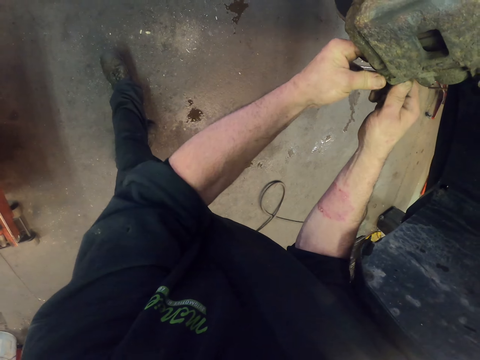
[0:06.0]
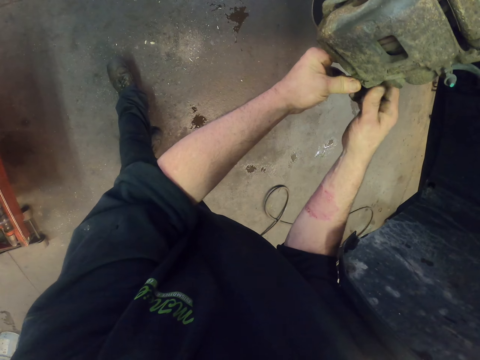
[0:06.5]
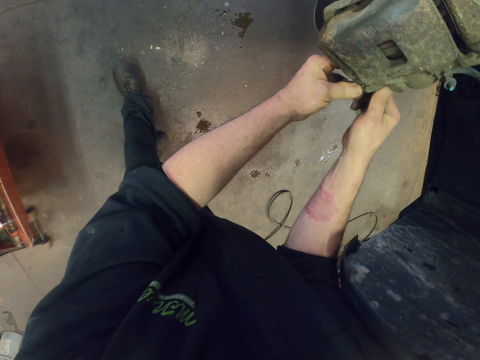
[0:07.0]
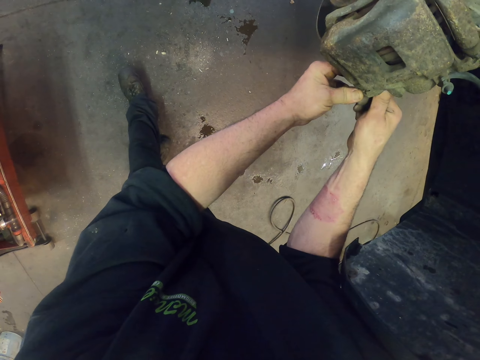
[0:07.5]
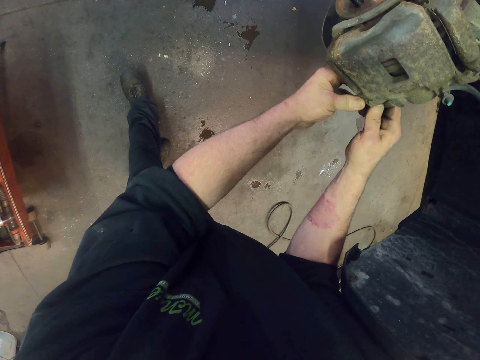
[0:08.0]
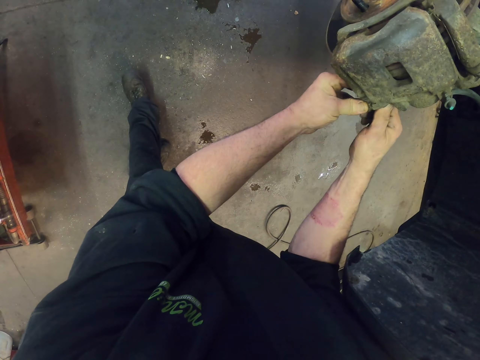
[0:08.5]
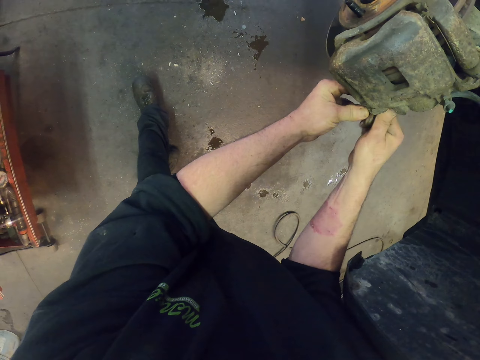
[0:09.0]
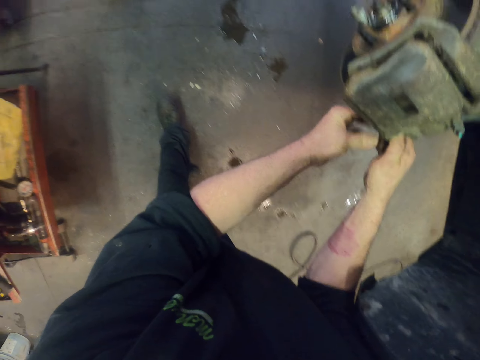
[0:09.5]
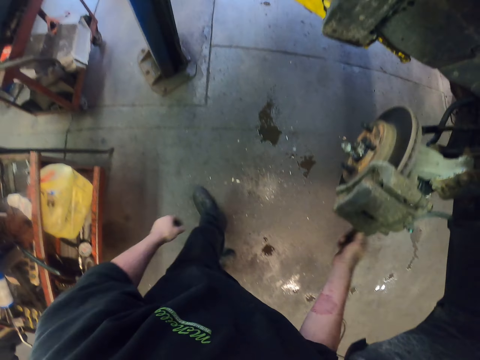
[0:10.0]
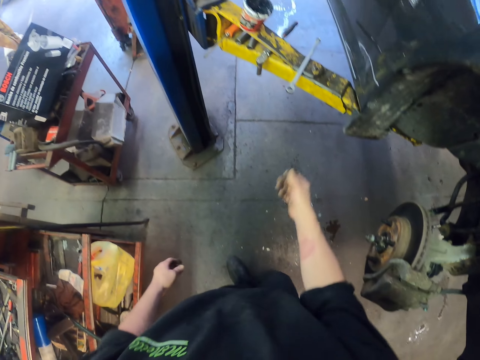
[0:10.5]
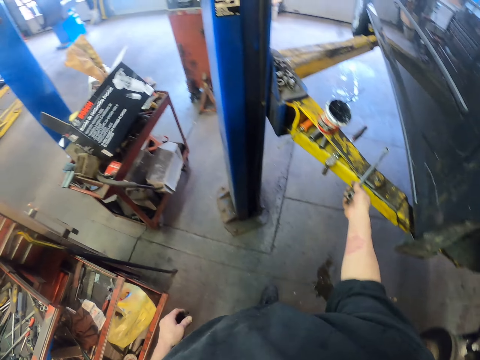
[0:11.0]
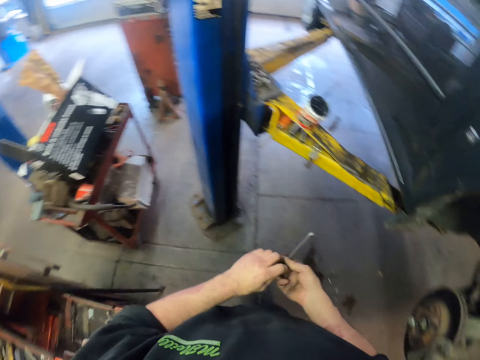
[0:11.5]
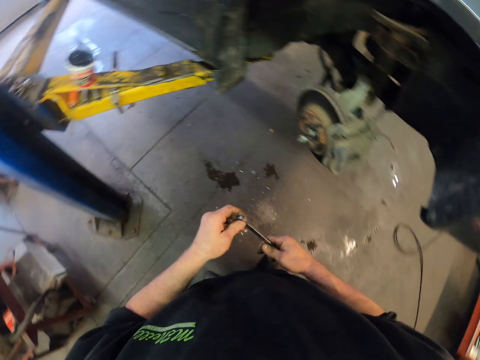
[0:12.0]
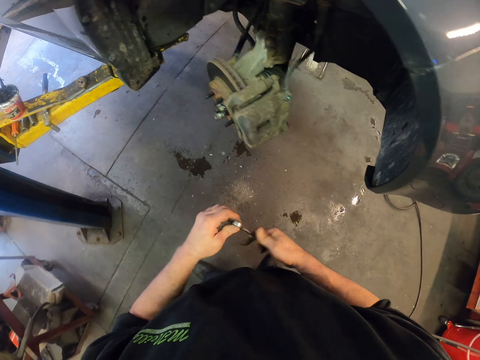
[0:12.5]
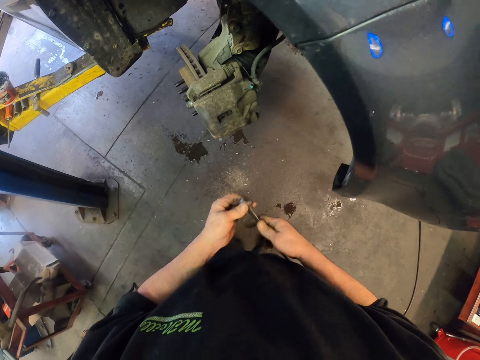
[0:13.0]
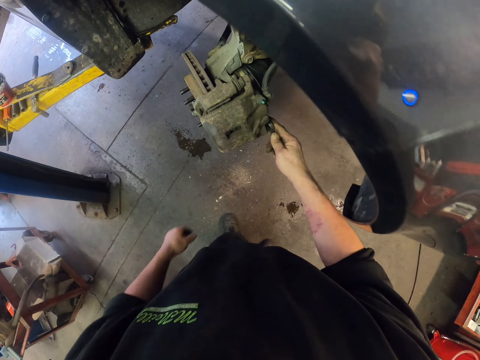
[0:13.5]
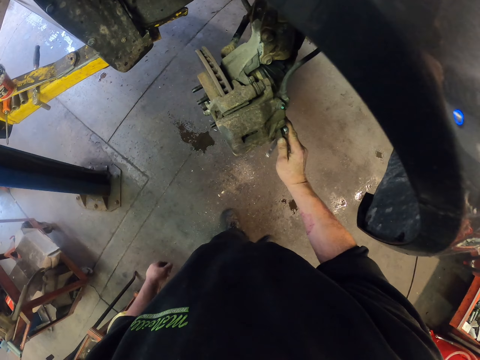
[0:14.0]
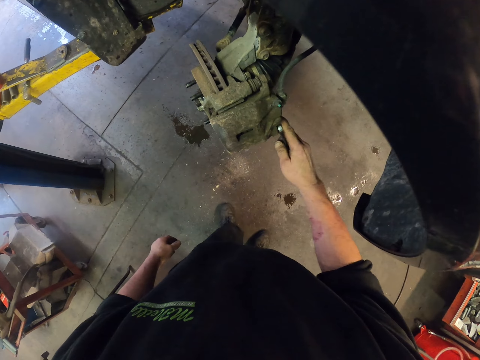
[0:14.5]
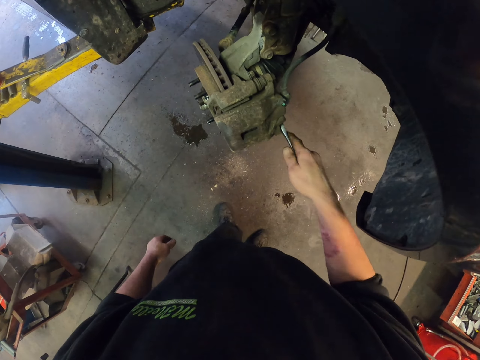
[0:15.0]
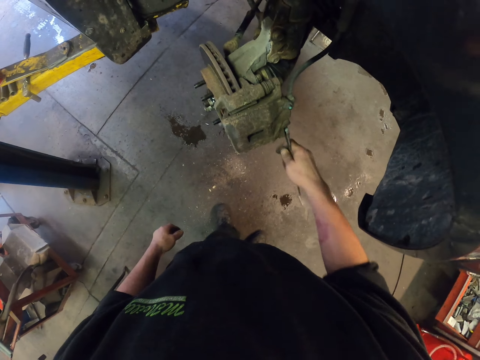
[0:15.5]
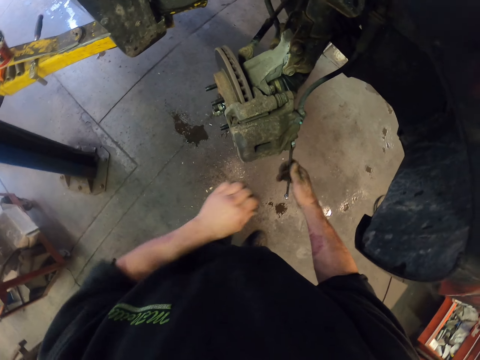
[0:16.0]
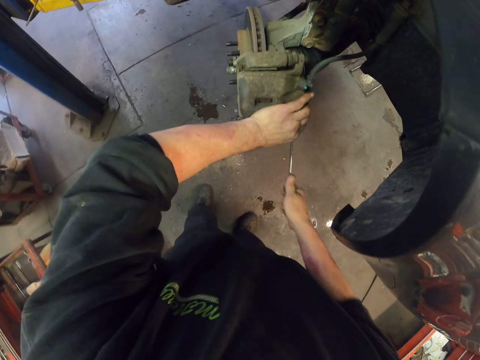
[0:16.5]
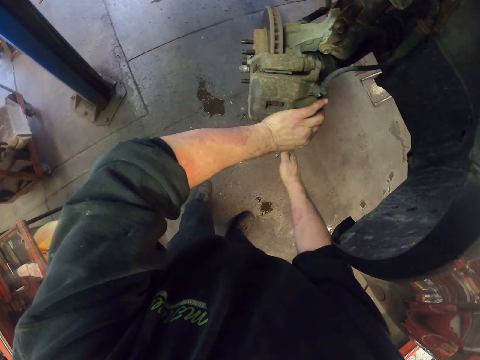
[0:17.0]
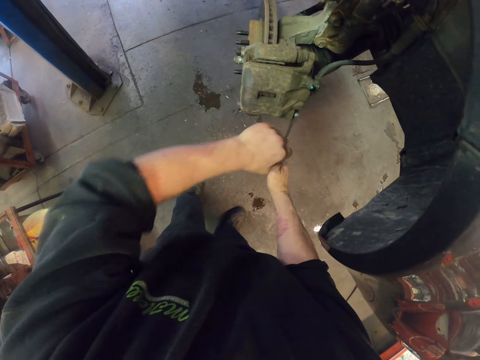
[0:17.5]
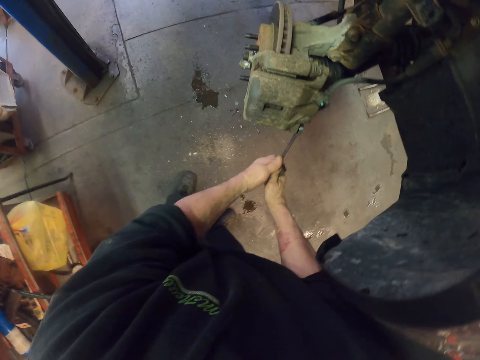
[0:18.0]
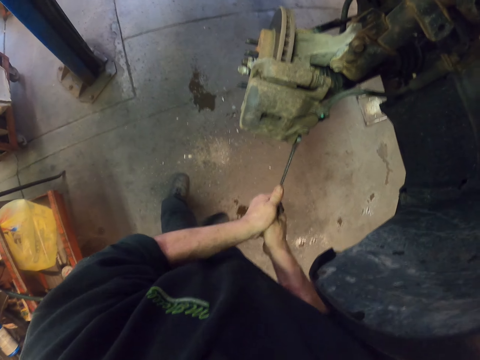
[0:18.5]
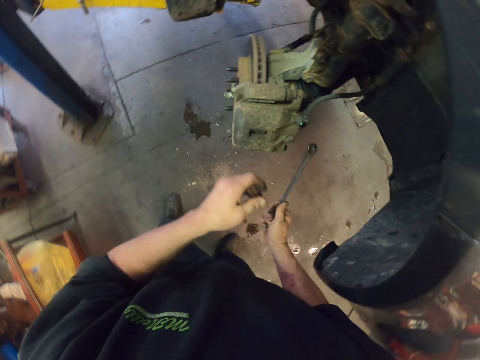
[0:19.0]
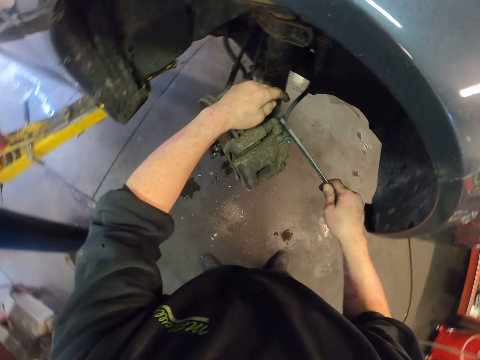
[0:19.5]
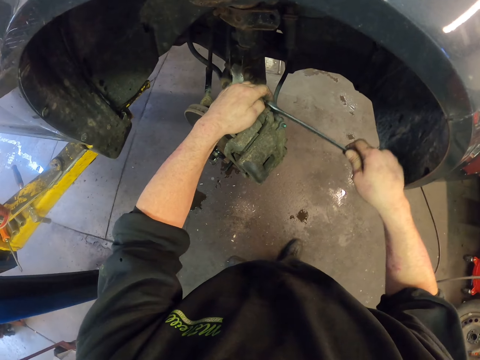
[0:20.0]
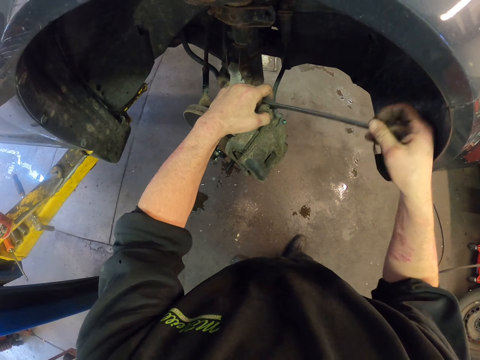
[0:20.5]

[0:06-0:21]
The camera wearer touches something. They pick a spanner from the stand. They adjust a bolt on the car body.

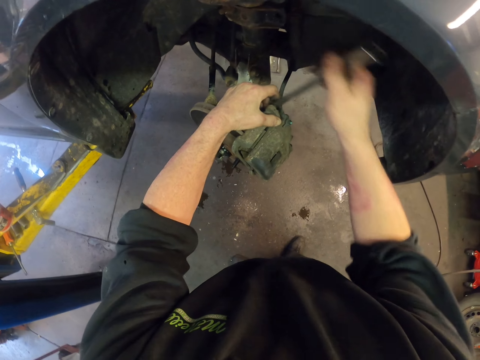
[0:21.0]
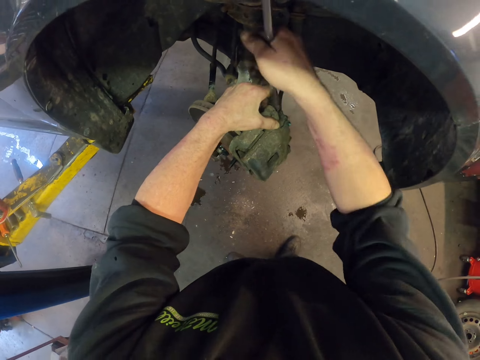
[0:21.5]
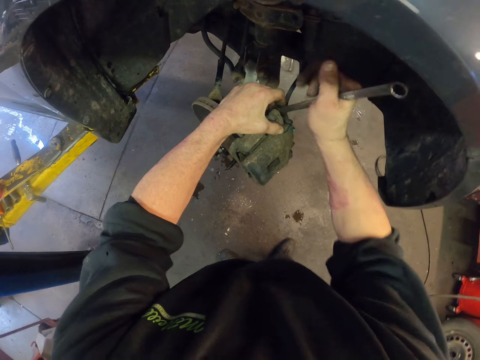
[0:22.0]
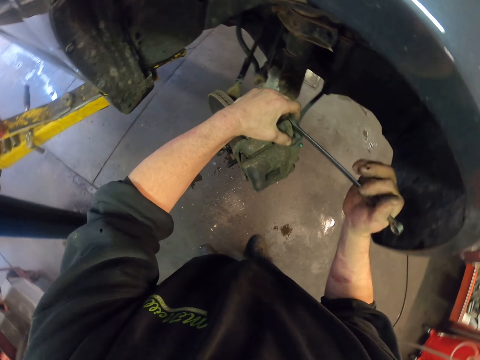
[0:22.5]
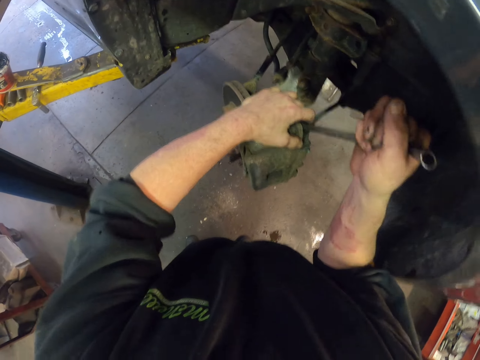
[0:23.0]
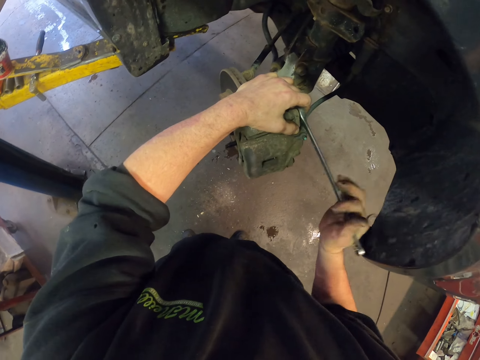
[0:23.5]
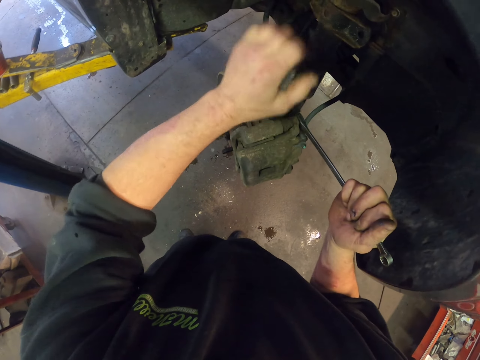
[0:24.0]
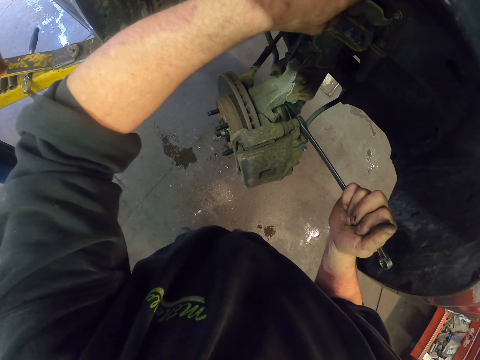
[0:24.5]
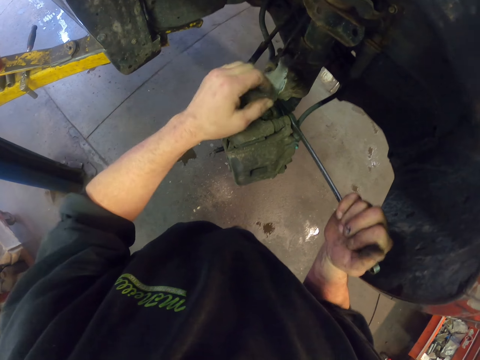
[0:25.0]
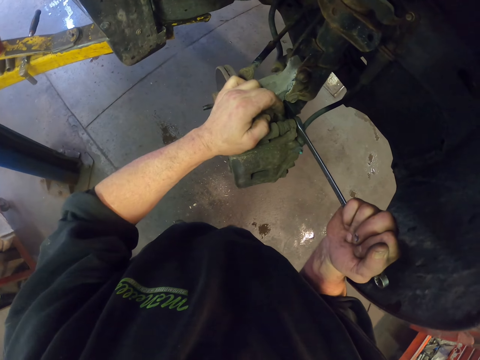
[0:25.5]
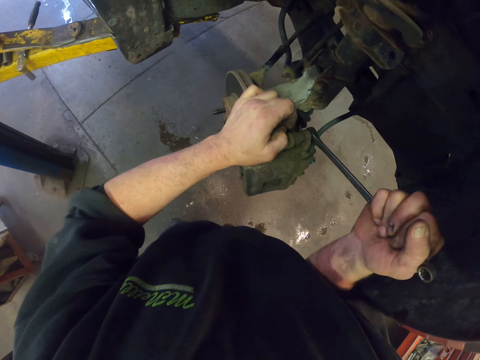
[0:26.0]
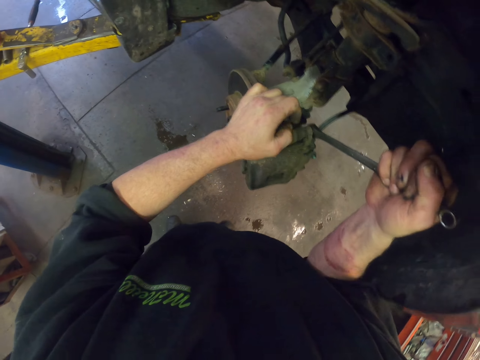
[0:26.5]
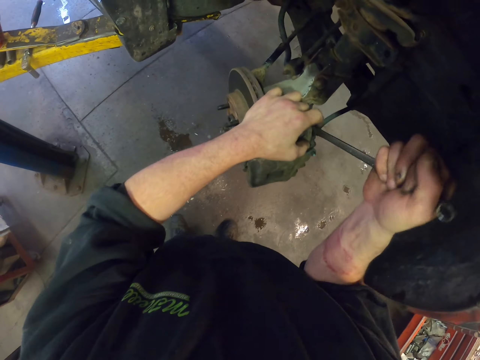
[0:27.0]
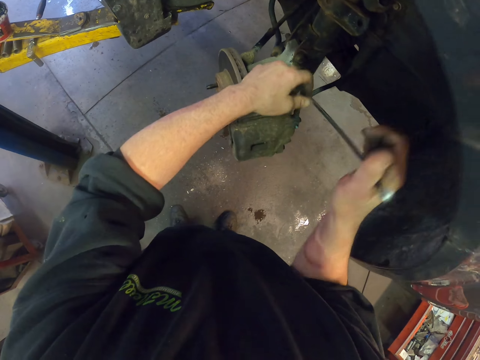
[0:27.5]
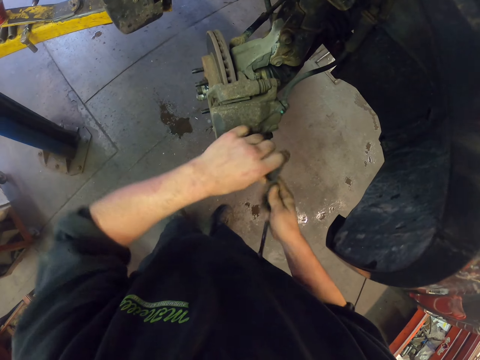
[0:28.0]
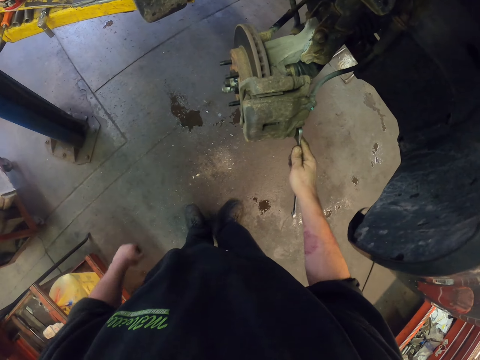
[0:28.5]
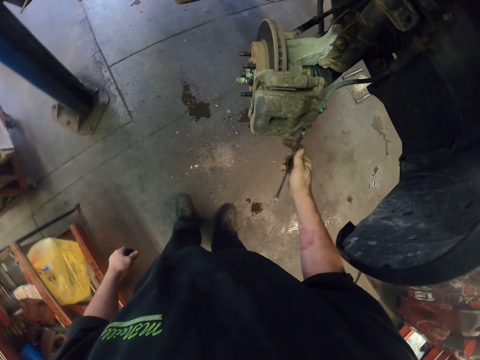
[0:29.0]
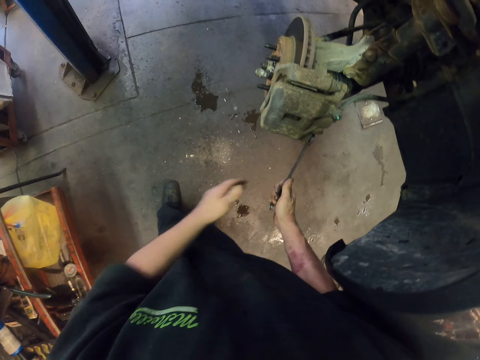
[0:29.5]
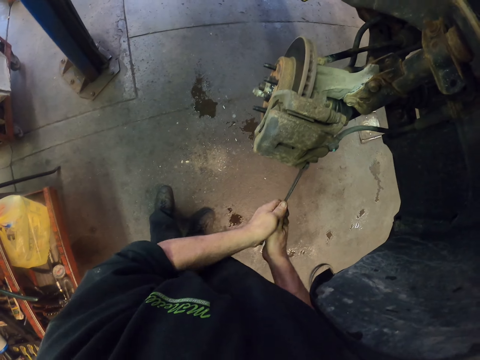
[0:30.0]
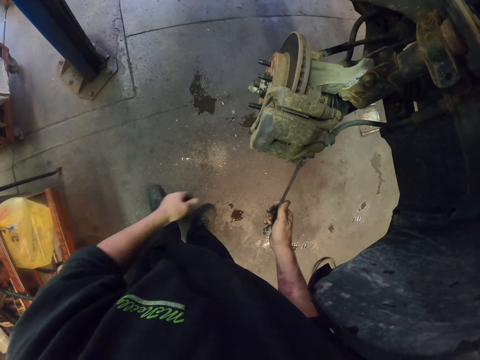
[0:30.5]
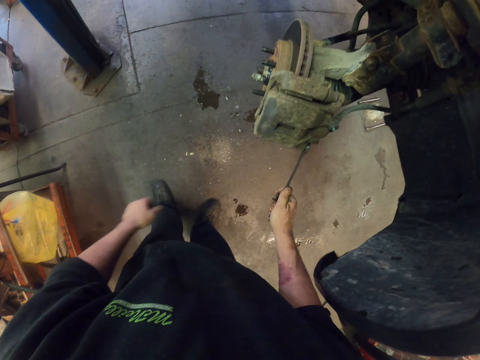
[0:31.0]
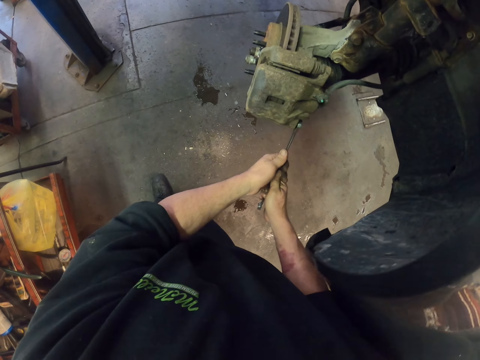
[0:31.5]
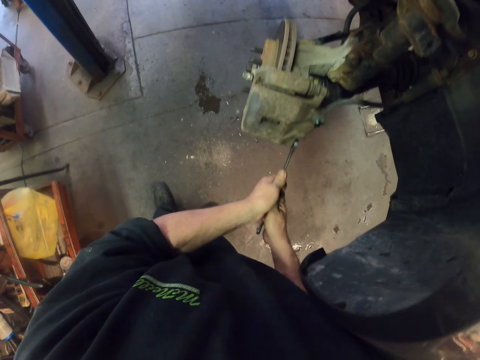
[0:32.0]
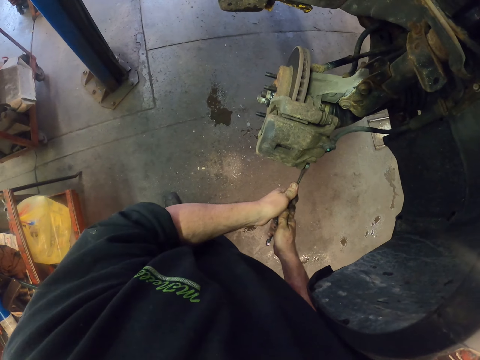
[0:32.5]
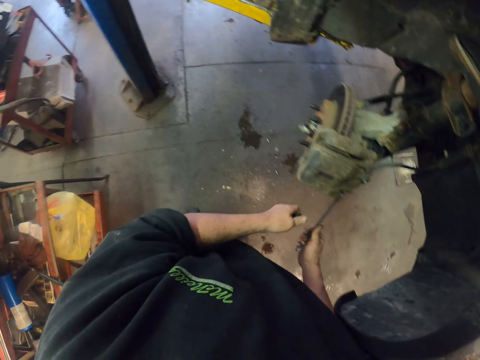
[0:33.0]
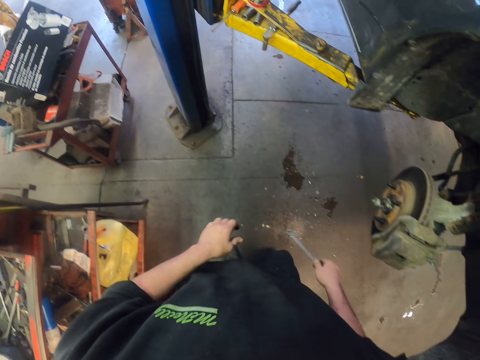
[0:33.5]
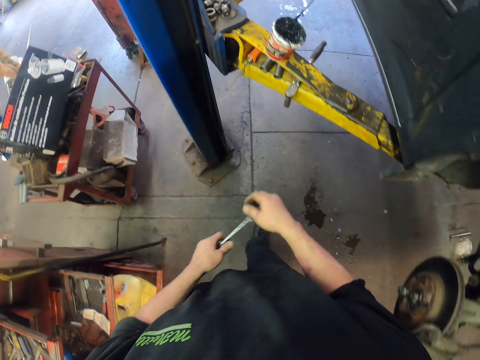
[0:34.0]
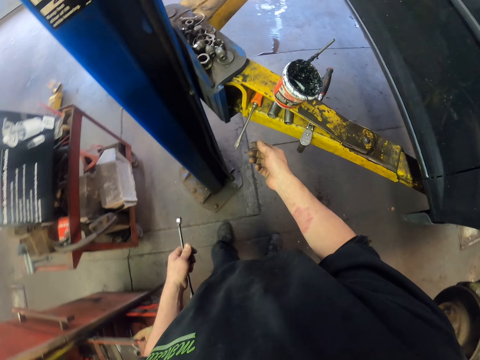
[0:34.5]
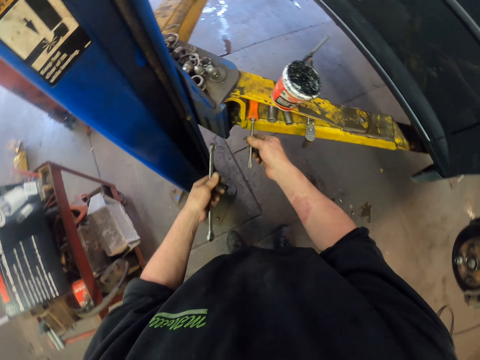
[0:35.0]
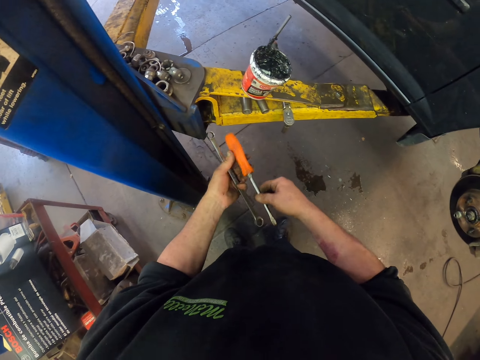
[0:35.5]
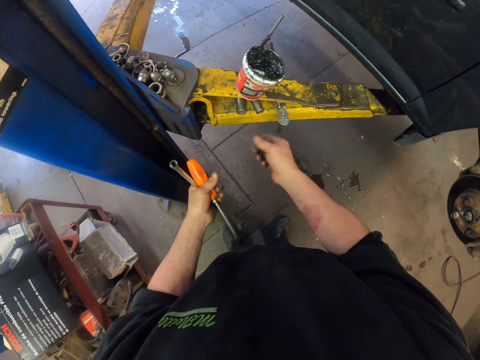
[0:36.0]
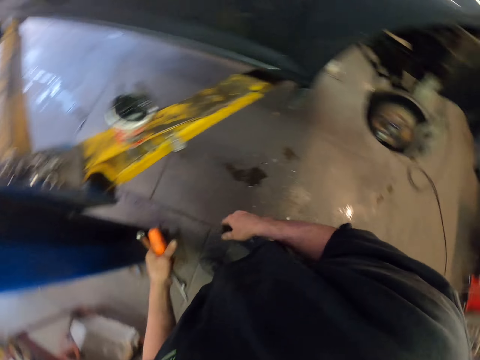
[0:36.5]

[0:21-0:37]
The camera wearer walks. They pick a screwdriver from the stand.
